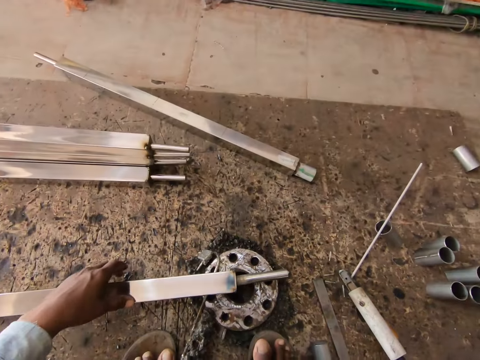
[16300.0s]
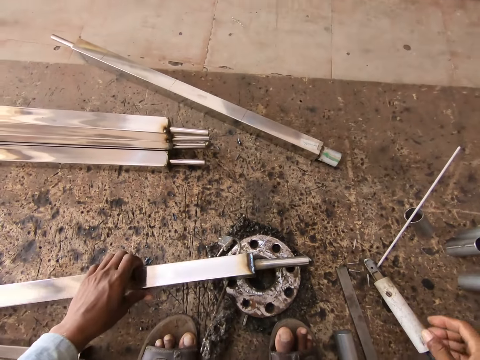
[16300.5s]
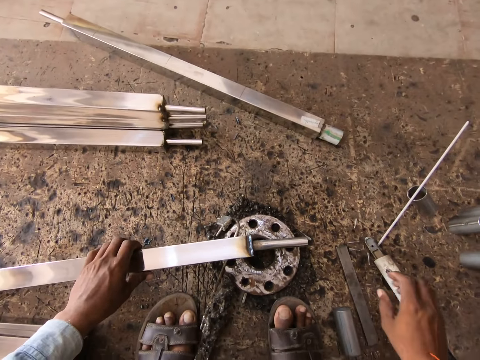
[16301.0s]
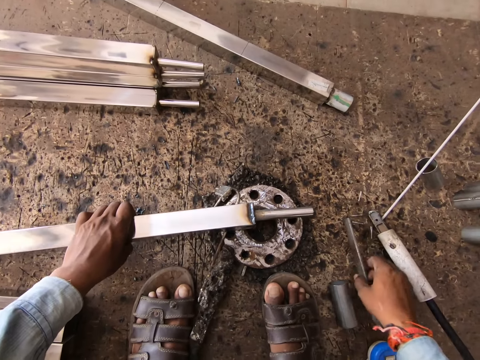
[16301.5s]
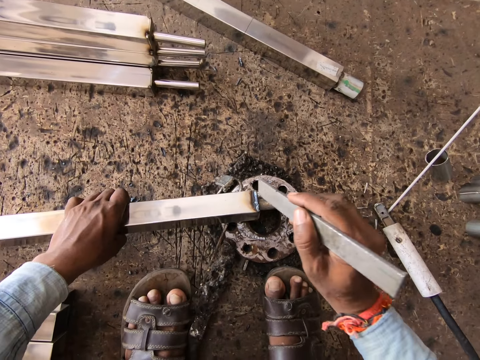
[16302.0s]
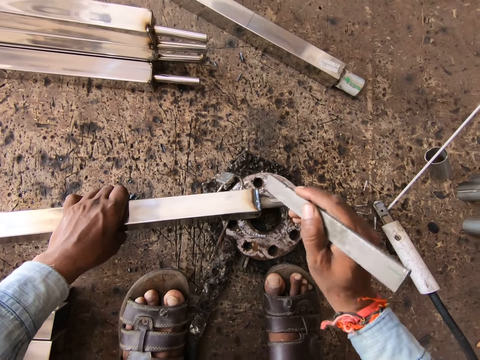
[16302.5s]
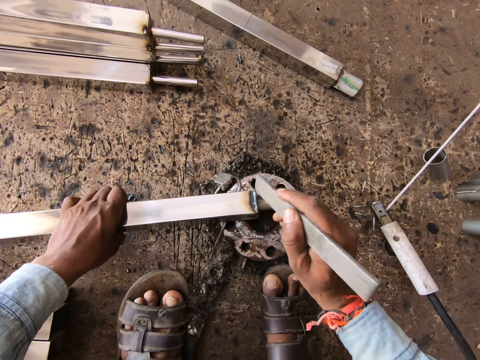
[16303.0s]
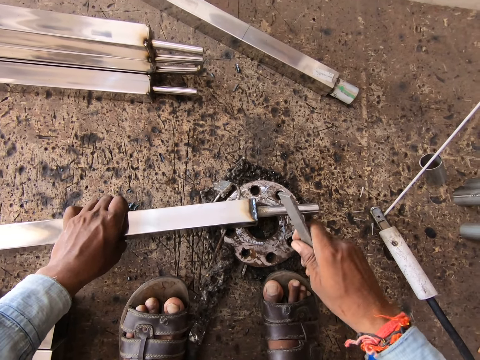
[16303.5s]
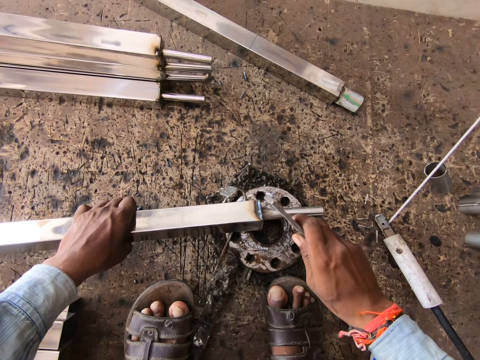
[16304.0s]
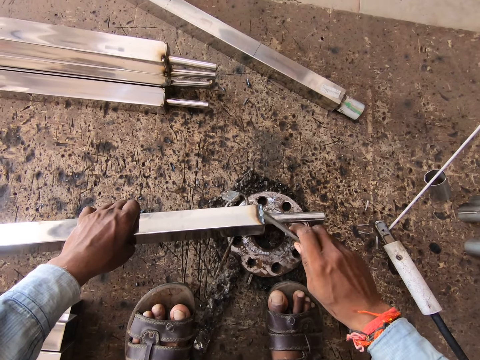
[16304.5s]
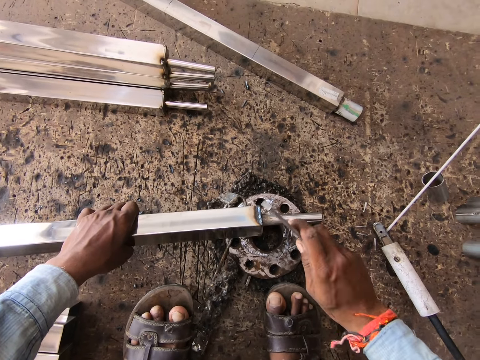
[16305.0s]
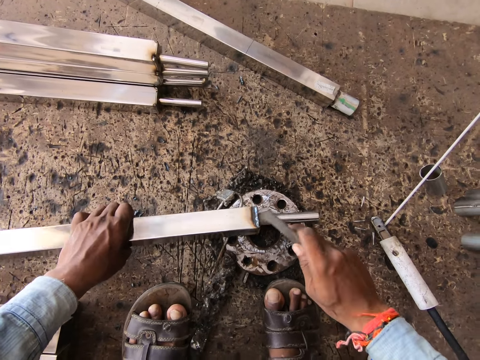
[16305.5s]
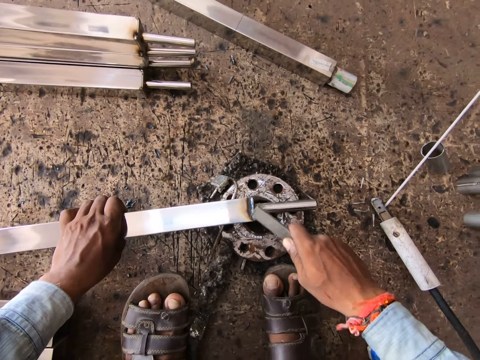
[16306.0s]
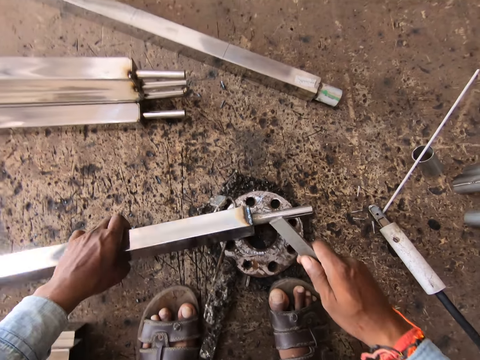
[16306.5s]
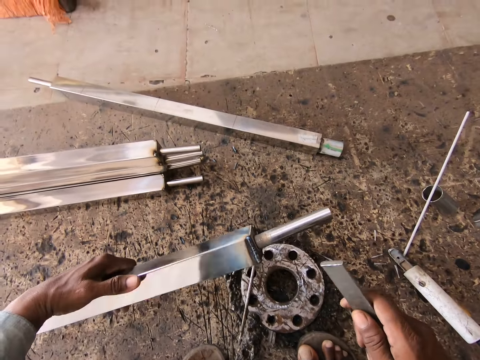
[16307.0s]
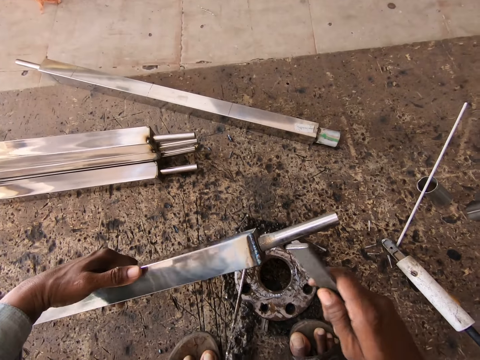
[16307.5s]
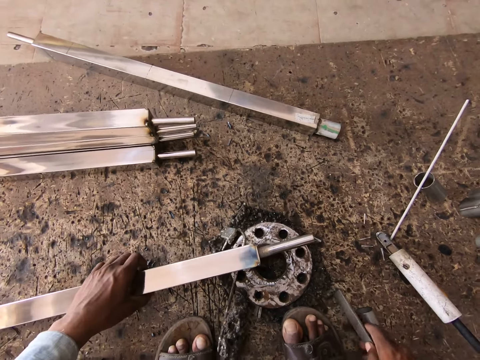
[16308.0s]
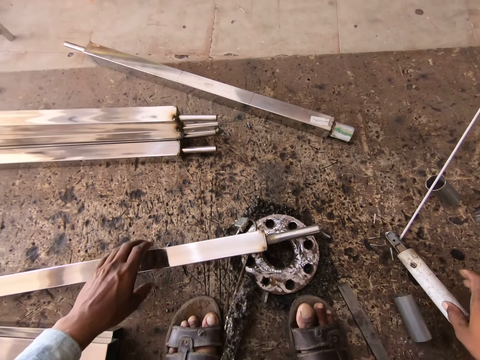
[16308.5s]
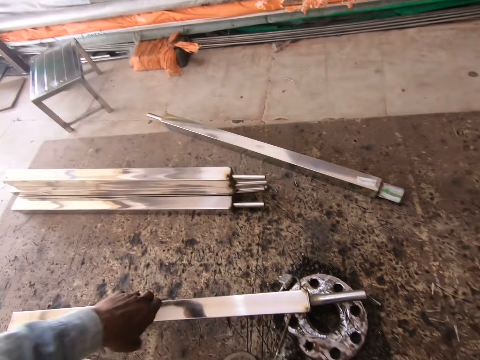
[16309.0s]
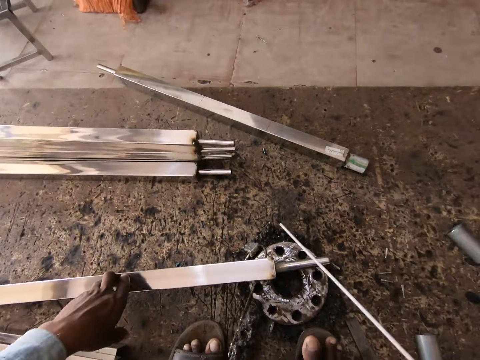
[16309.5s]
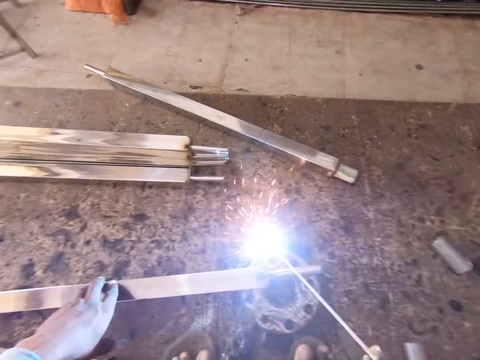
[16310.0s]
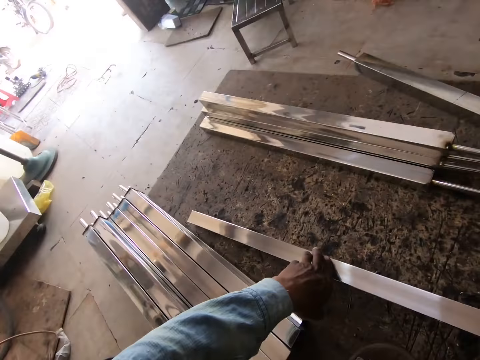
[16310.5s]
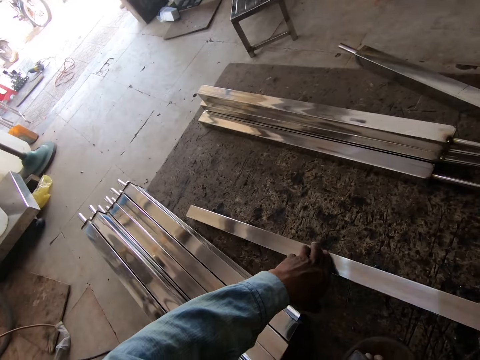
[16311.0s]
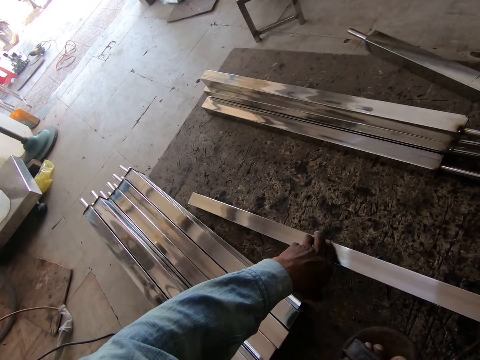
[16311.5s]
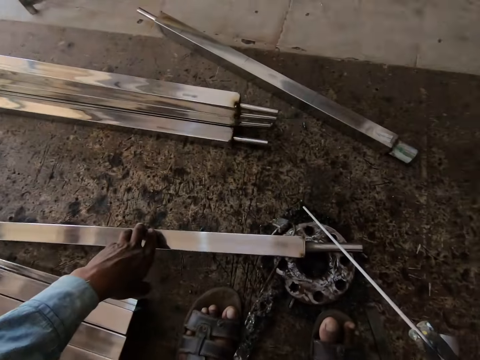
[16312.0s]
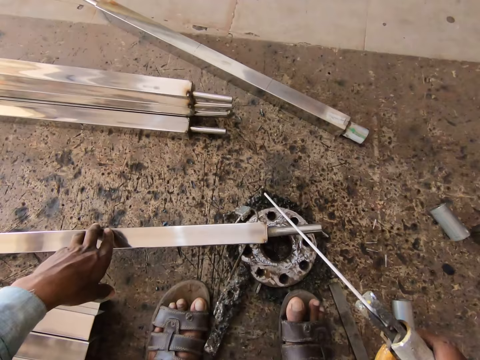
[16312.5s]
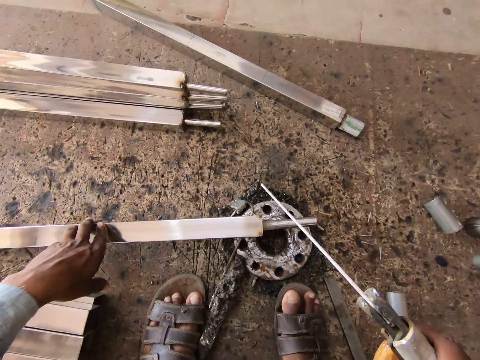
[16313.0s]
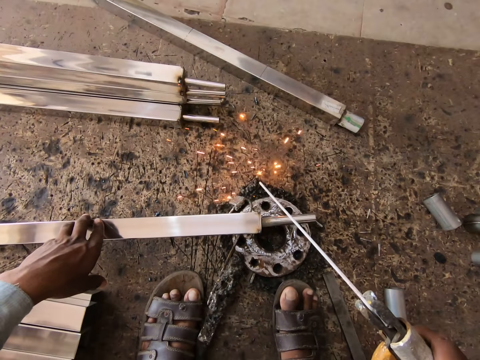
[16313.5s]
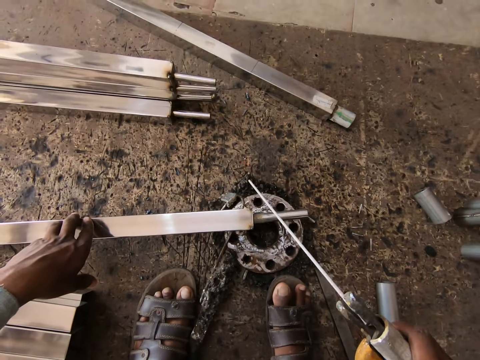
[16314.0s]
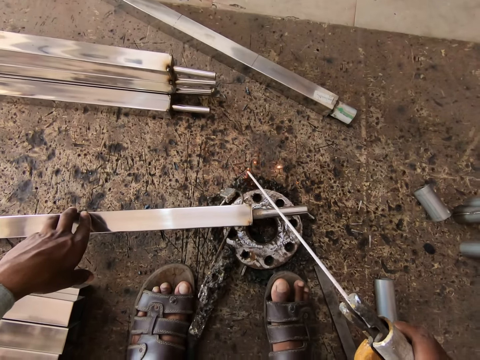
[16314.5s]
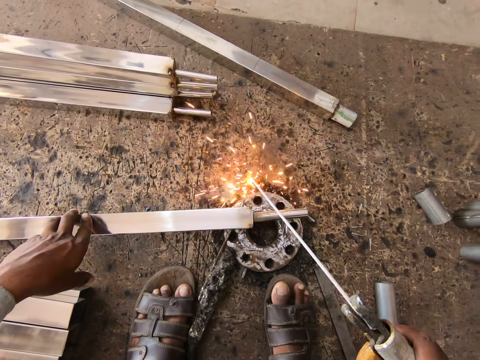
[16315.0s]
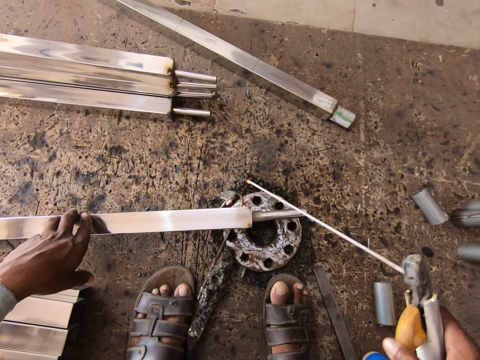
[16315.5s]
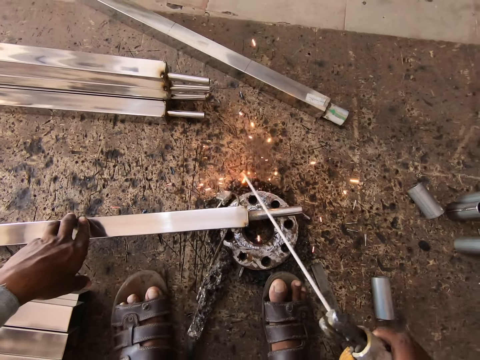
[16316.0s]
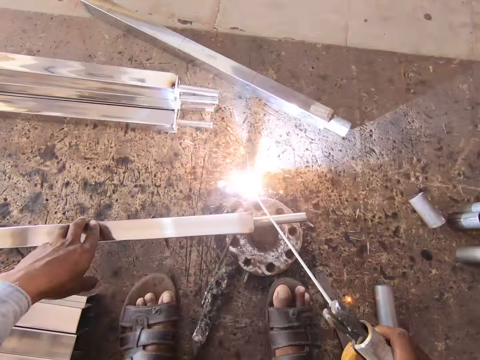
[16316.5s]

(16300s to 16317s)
The camera wearer turns the iron bar with his left hand. He holds a welded metal. He picks the iron from the wooden board with his right hand. He hits the iron bar in his left hand with the iron in his right hand. He picks the iron bar from the iron wedge with his left hand. He drops the iron on the wooden board with his right hand, and drops the iron bar on the iron wedge with his left hand. He picks the welding gun or welding machine from the wooden board with his right hand. He places his left hand on the iron bar on the iron wedge. He hits the electrode in the welding gun on the iron wedge with his right hand. He hits a metal with the welding machine.

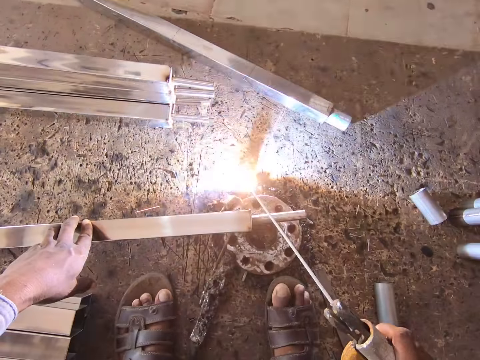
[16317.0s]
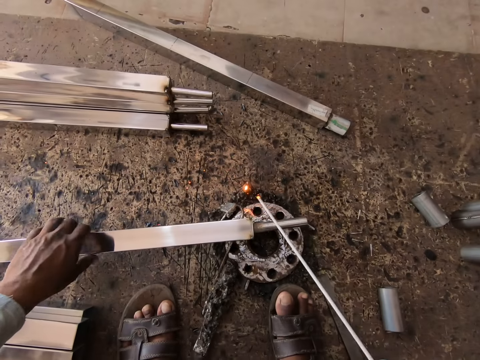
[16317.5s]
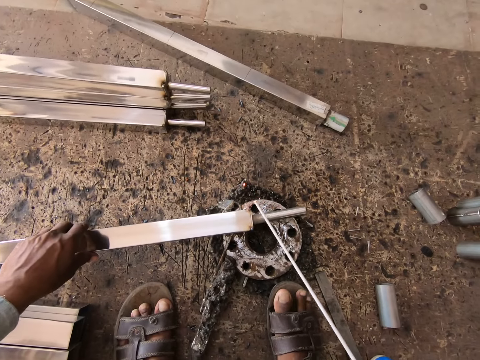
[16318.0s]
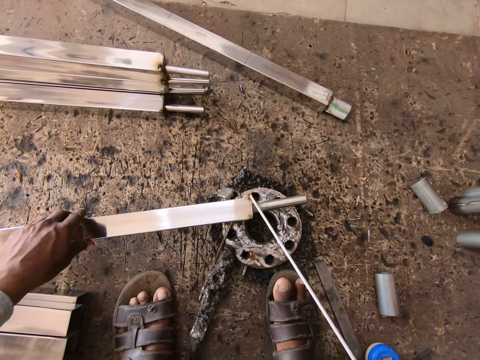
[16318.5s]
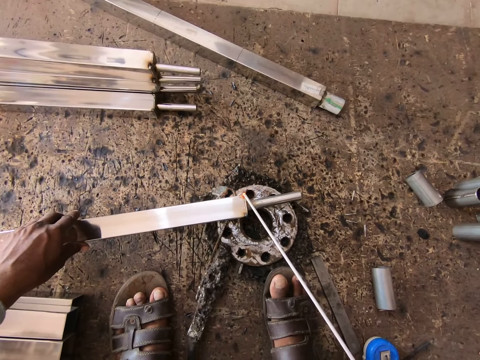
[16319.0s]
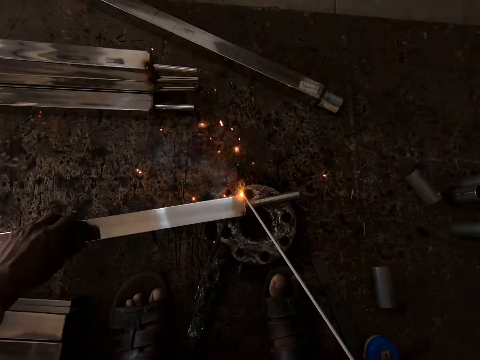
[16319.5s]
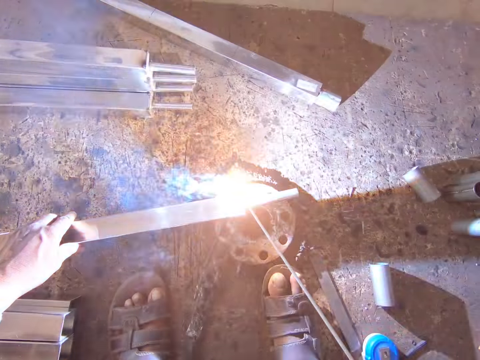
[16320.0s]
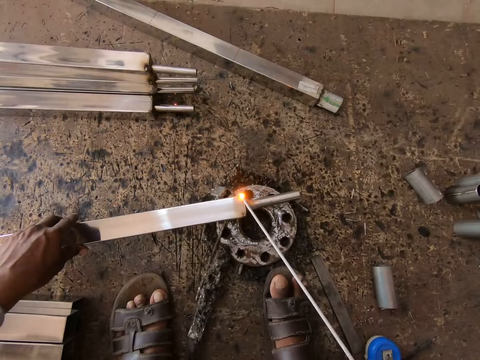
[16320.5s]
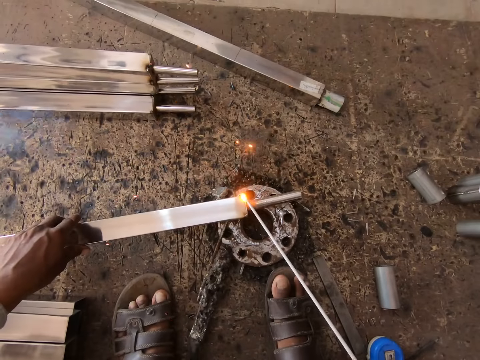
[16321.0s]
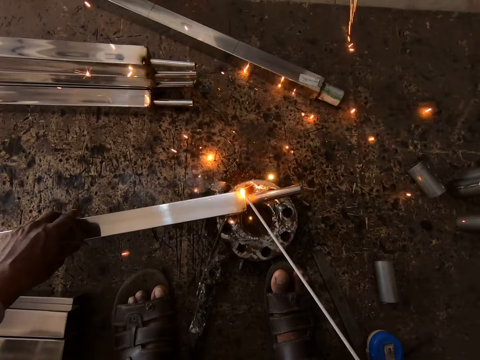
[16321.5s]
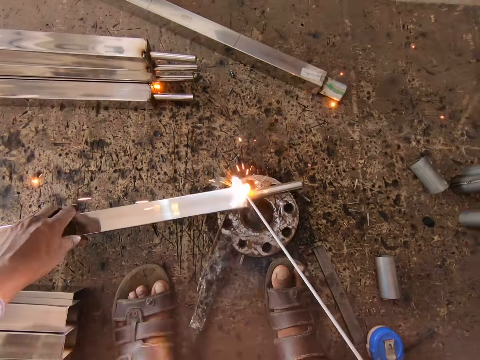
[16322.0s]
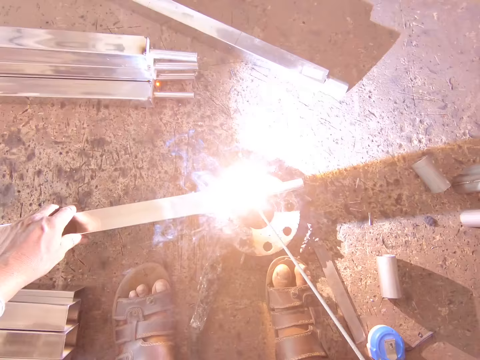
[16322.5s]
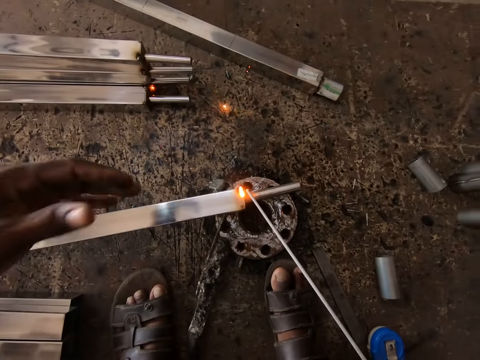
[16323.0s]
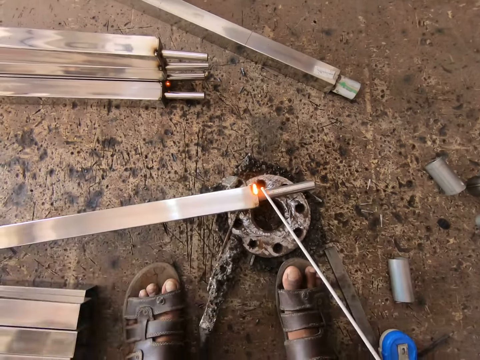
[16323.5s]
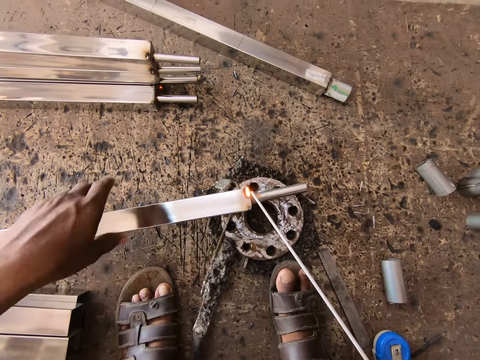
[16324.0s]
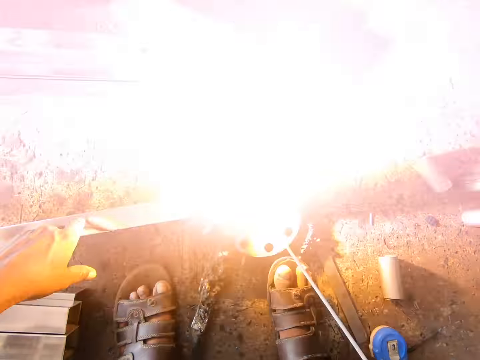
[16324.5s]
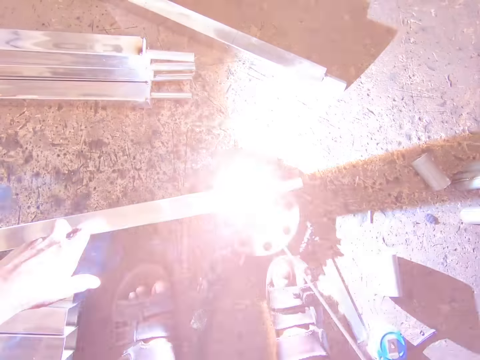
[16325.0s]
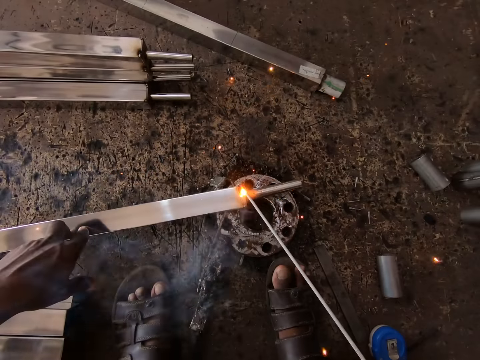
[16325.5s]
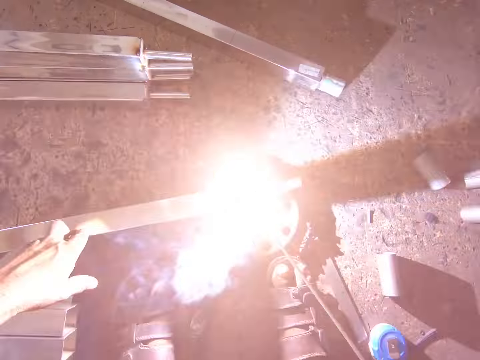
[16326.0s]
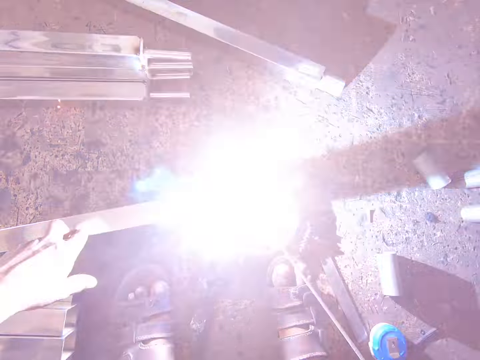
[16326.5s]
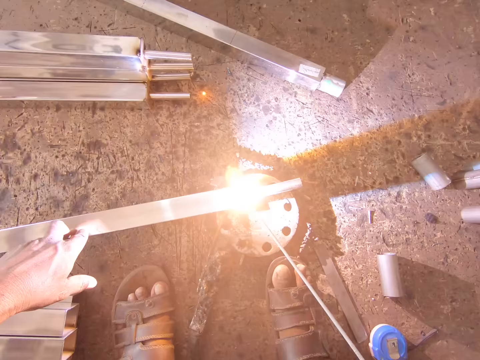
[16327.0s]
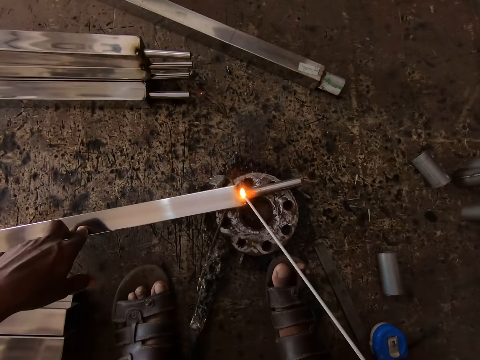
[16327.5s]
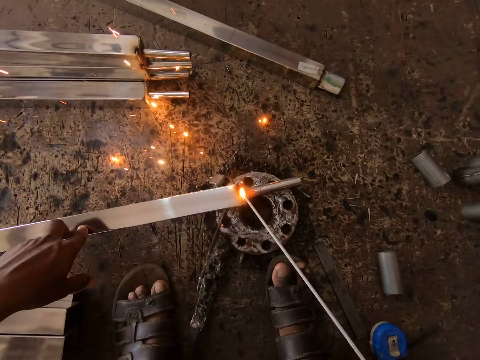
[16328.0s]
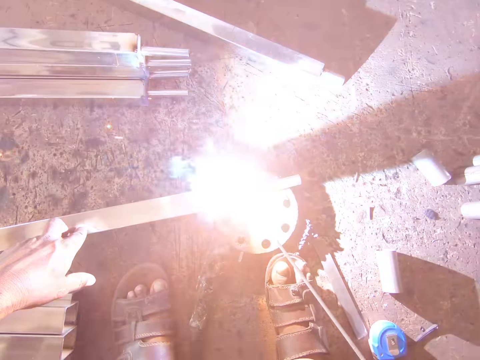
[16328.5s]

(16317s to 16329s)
The camera wearer welds the iron bar in his left hand with the welding gun in his right hand. He touches his face with his left hand. He places his left hand on the iron bar on the iron wedge. He welds the iron bar on the iron wedge with the welding gun in his right hand.
